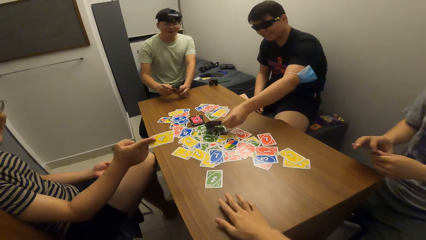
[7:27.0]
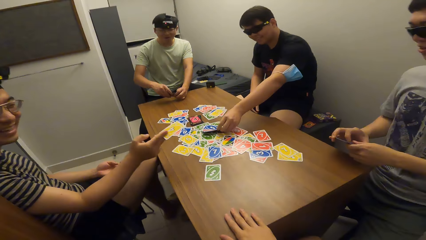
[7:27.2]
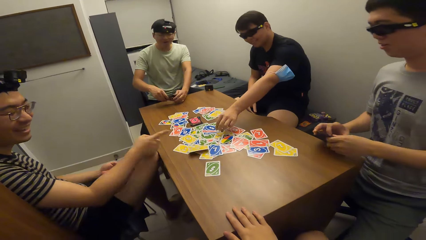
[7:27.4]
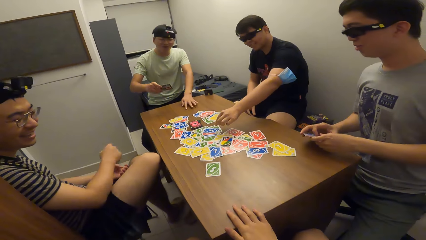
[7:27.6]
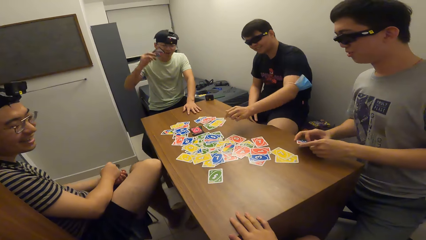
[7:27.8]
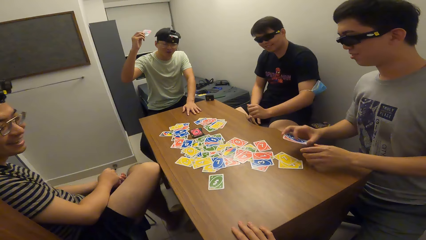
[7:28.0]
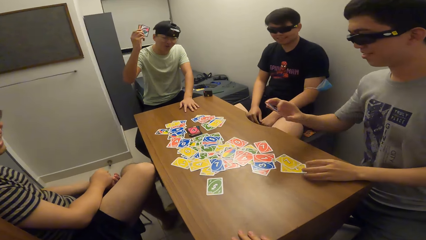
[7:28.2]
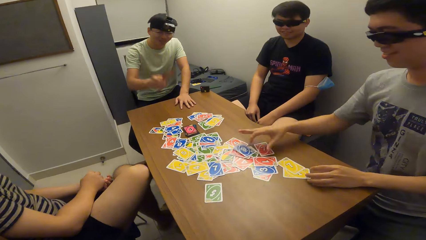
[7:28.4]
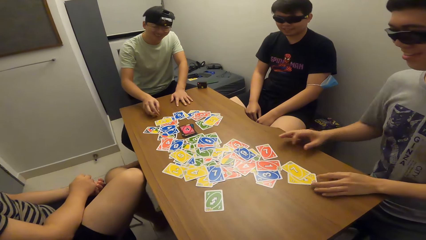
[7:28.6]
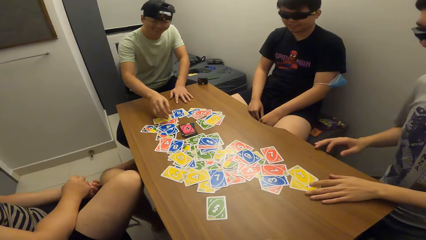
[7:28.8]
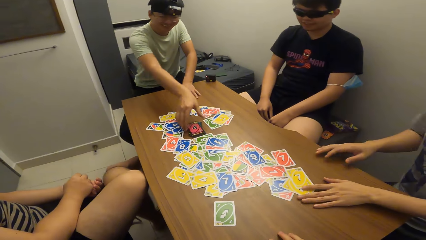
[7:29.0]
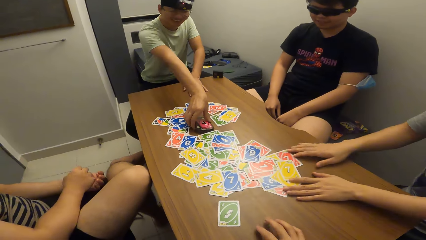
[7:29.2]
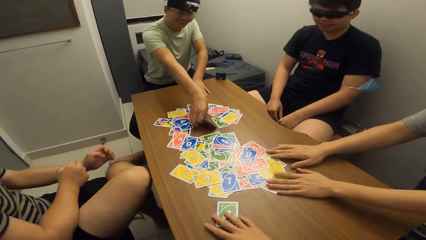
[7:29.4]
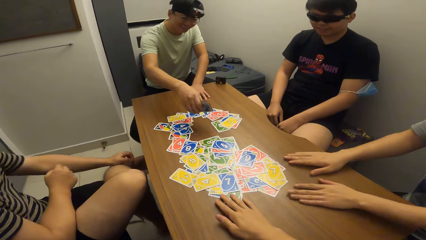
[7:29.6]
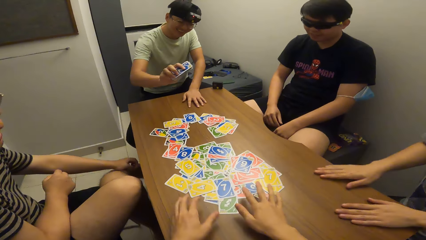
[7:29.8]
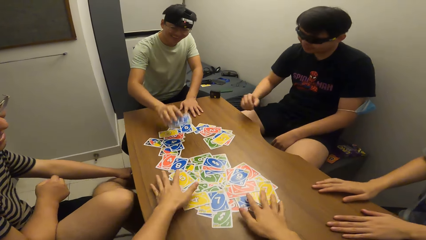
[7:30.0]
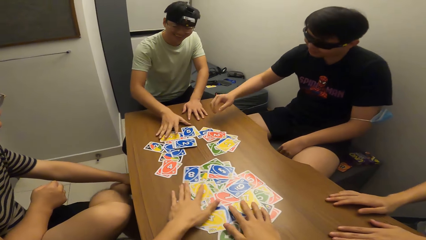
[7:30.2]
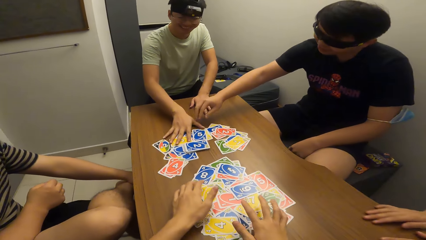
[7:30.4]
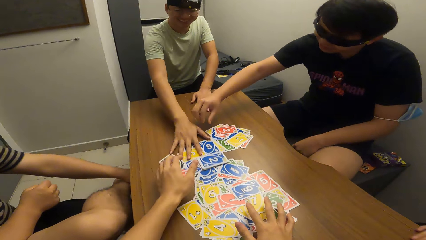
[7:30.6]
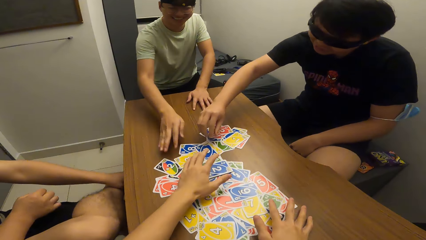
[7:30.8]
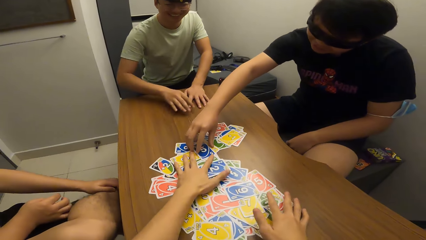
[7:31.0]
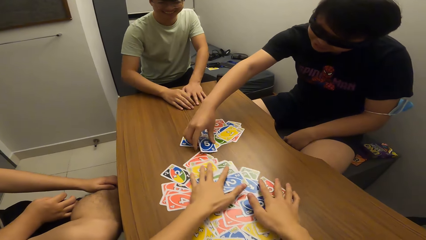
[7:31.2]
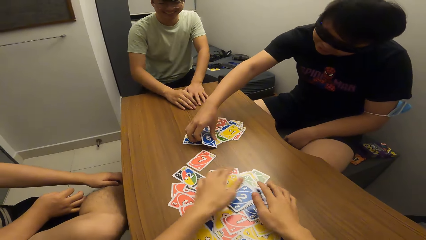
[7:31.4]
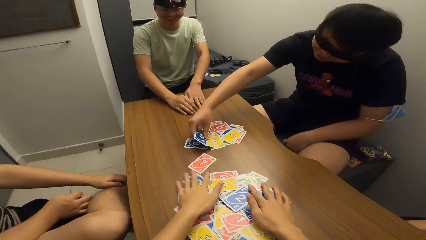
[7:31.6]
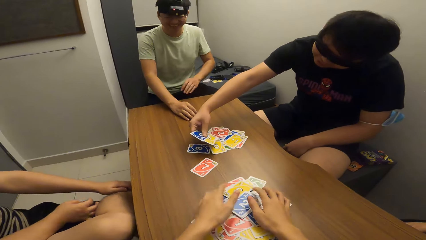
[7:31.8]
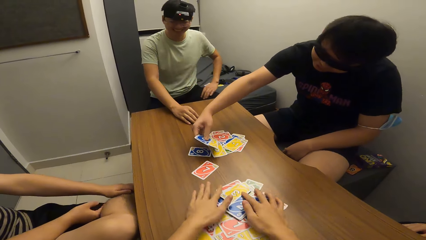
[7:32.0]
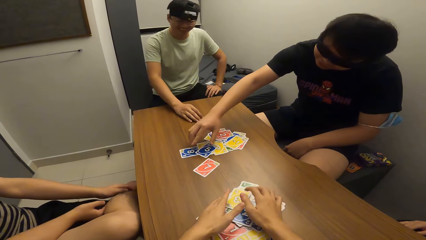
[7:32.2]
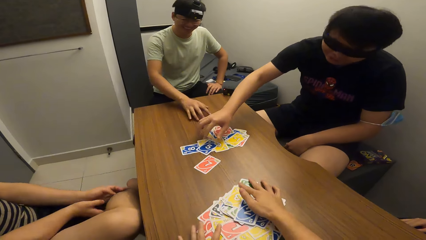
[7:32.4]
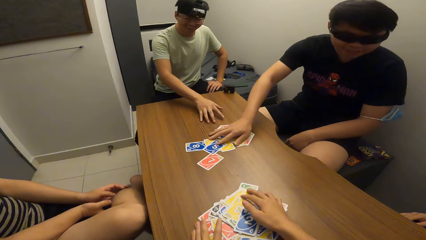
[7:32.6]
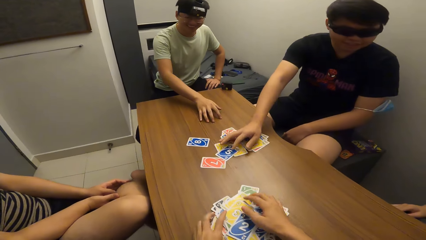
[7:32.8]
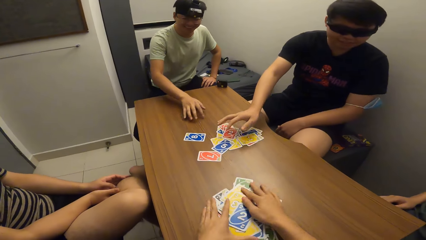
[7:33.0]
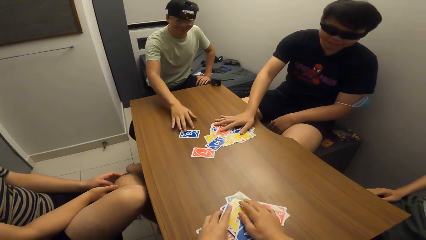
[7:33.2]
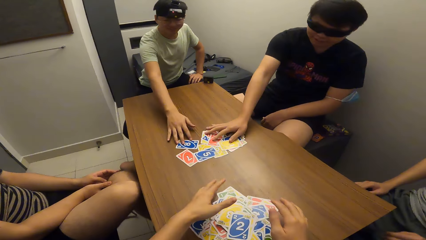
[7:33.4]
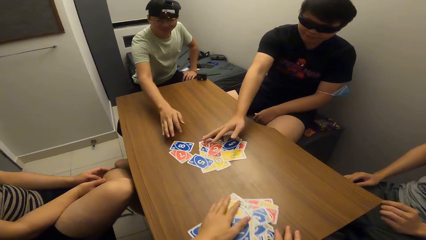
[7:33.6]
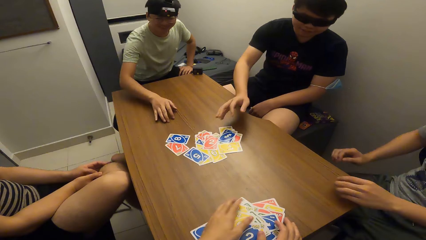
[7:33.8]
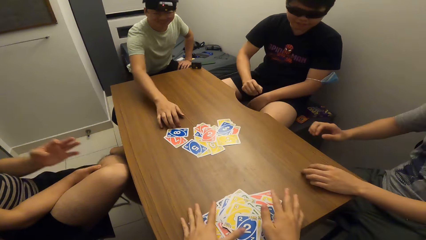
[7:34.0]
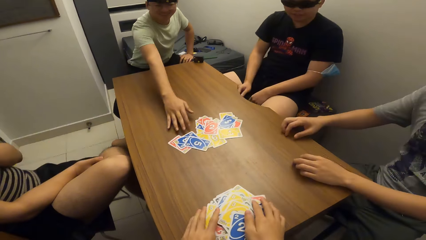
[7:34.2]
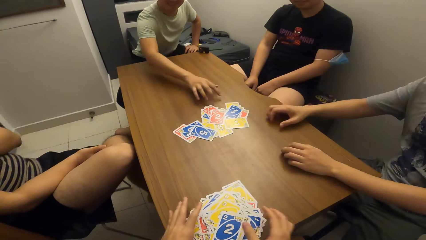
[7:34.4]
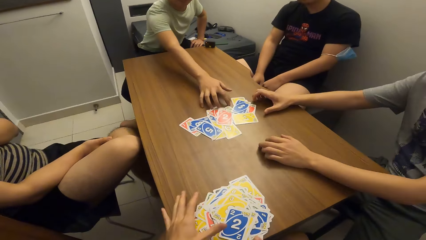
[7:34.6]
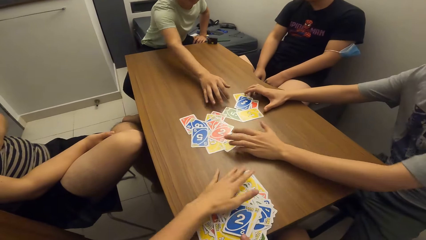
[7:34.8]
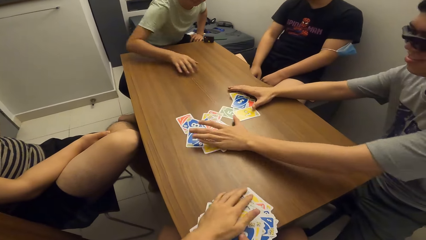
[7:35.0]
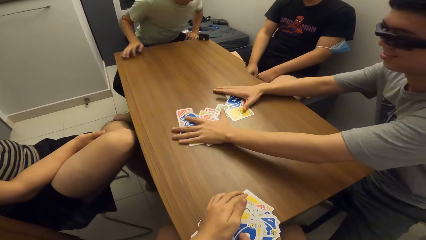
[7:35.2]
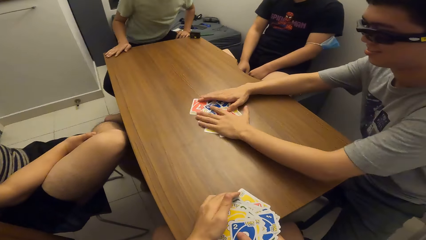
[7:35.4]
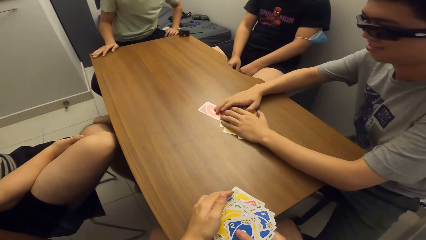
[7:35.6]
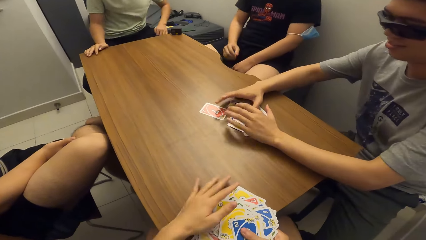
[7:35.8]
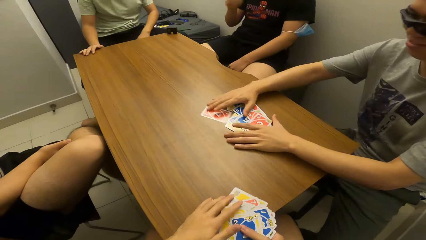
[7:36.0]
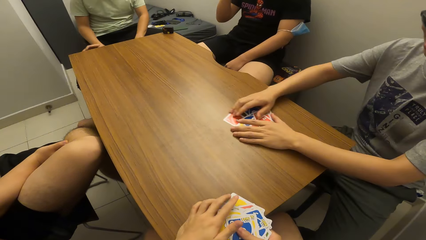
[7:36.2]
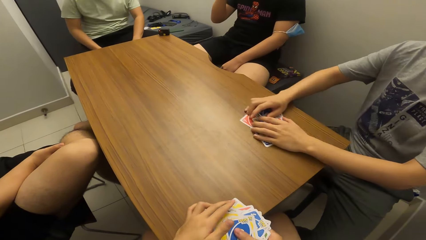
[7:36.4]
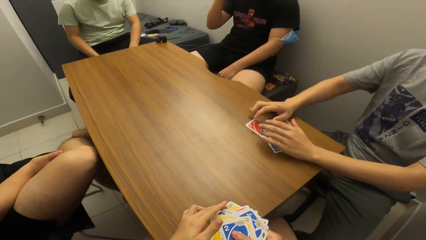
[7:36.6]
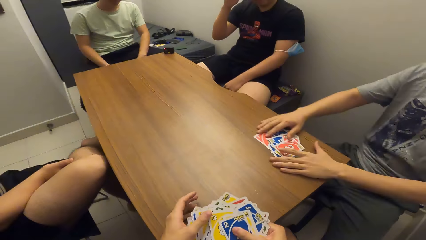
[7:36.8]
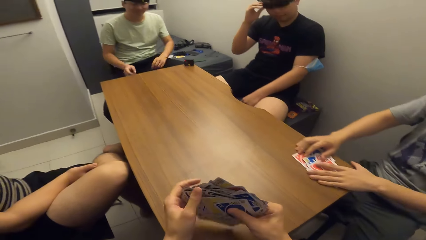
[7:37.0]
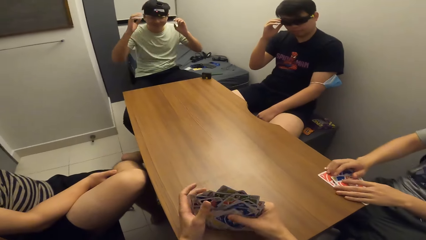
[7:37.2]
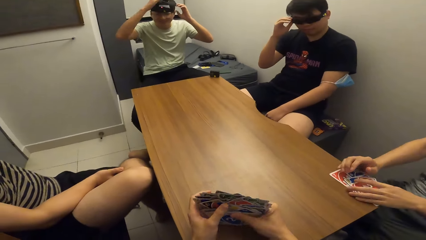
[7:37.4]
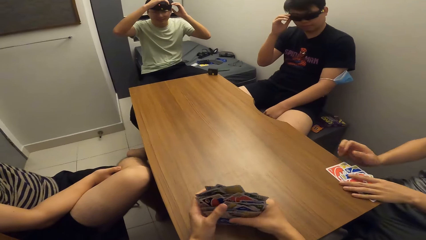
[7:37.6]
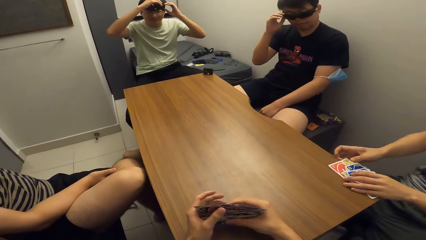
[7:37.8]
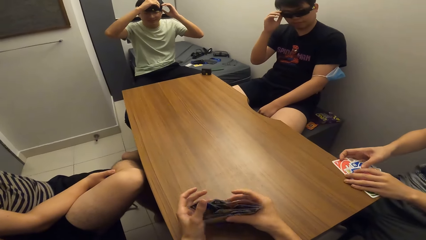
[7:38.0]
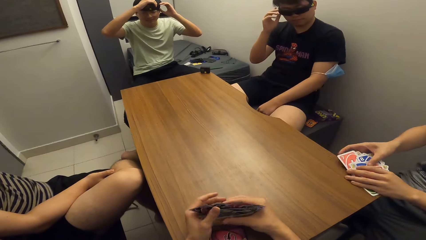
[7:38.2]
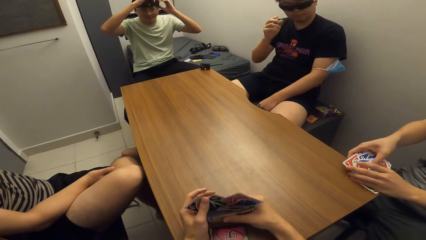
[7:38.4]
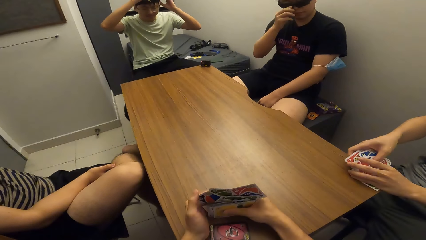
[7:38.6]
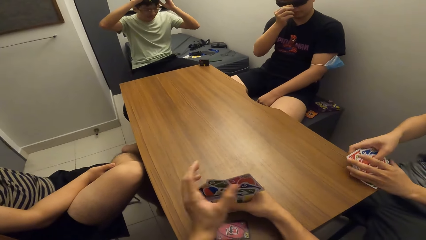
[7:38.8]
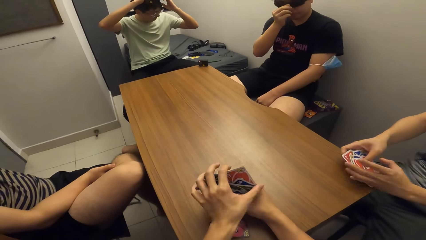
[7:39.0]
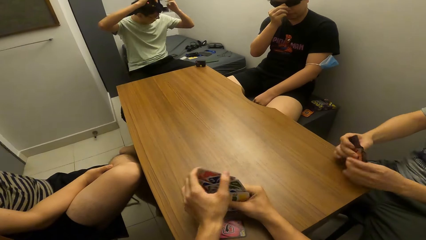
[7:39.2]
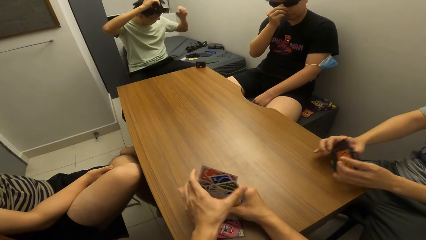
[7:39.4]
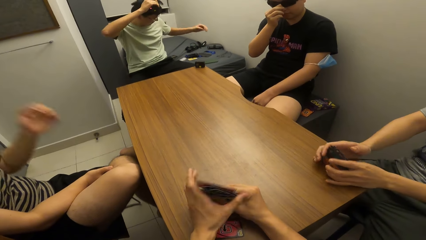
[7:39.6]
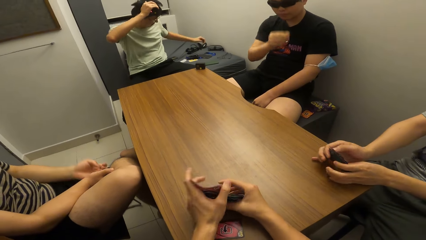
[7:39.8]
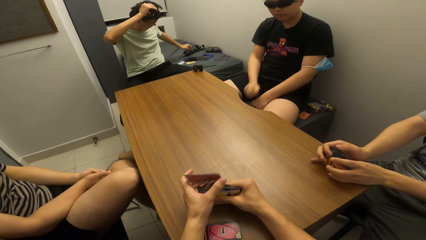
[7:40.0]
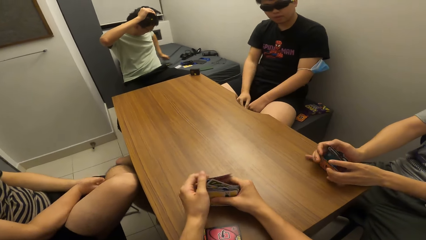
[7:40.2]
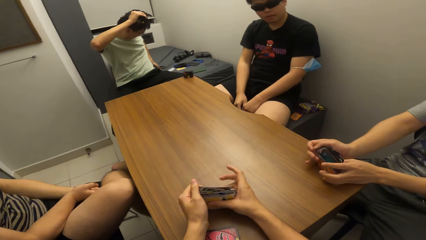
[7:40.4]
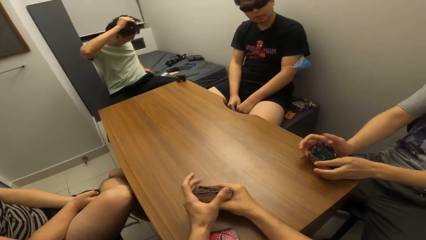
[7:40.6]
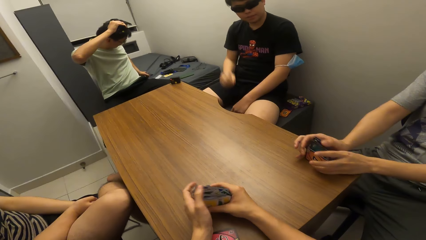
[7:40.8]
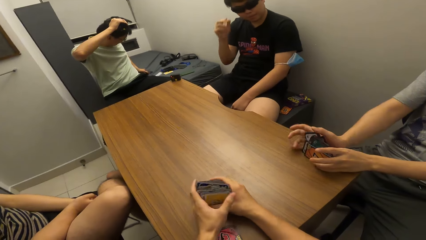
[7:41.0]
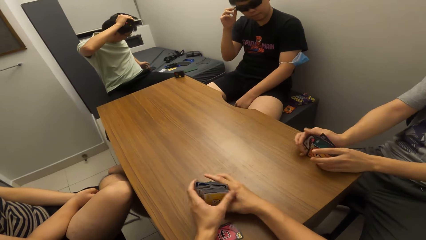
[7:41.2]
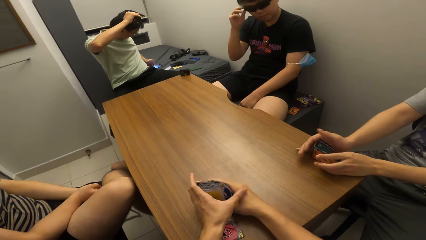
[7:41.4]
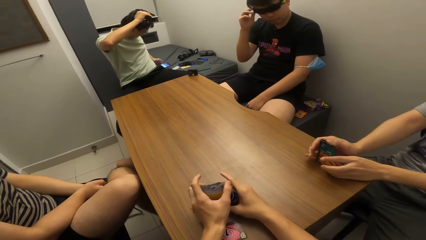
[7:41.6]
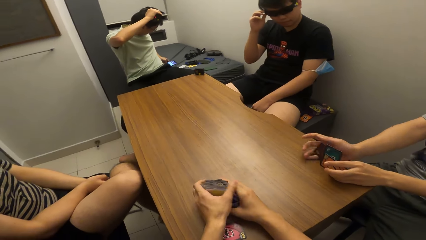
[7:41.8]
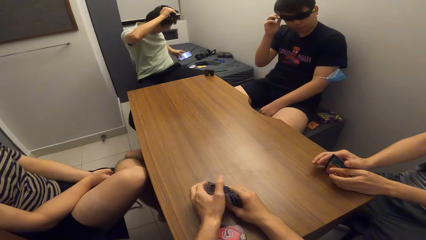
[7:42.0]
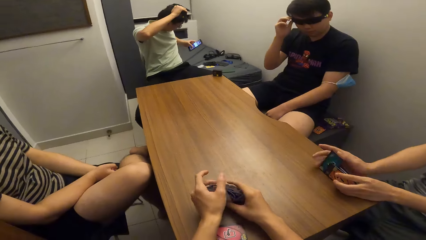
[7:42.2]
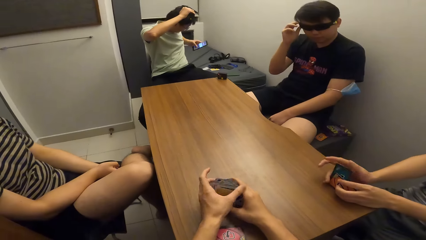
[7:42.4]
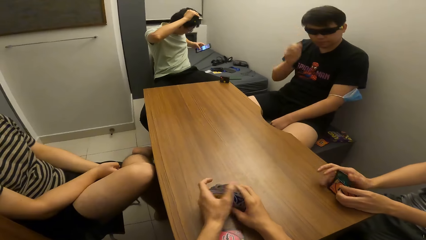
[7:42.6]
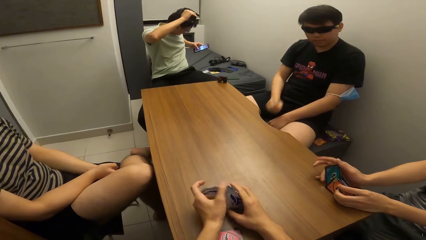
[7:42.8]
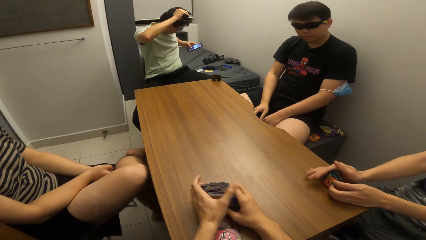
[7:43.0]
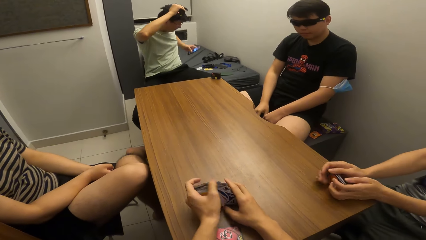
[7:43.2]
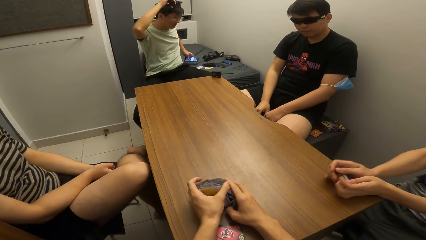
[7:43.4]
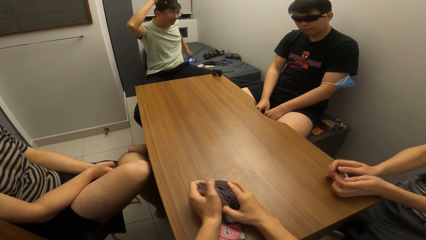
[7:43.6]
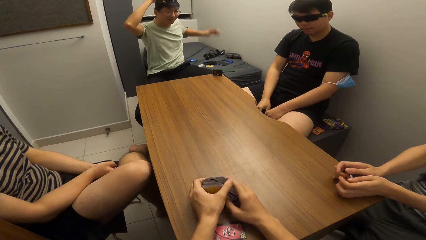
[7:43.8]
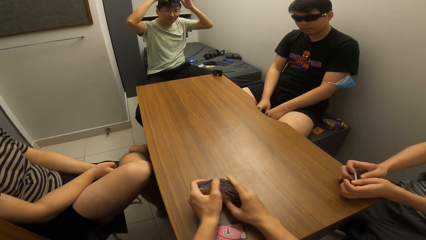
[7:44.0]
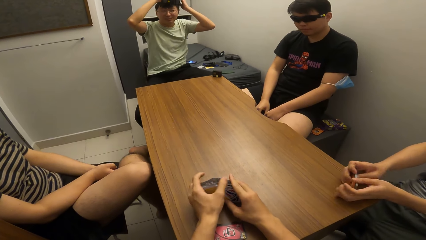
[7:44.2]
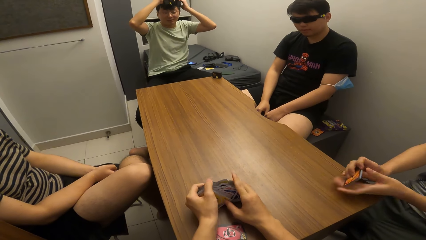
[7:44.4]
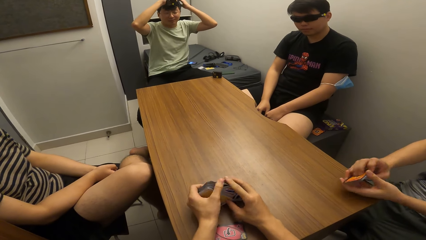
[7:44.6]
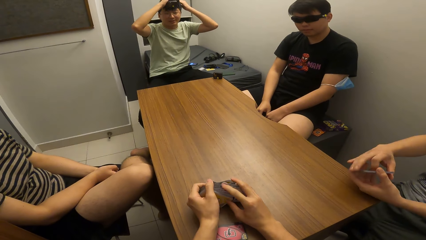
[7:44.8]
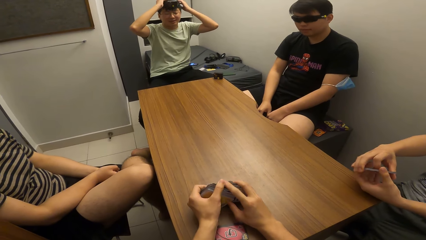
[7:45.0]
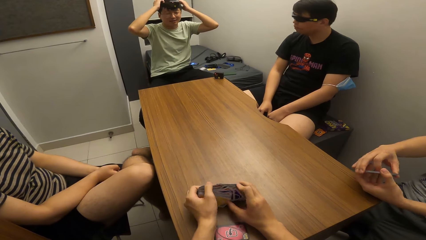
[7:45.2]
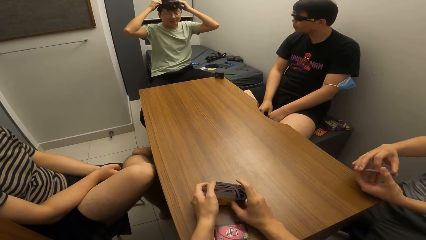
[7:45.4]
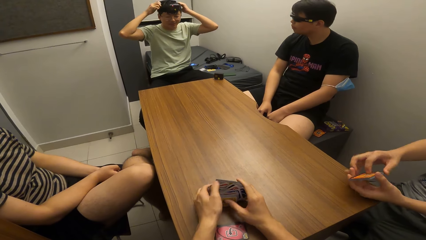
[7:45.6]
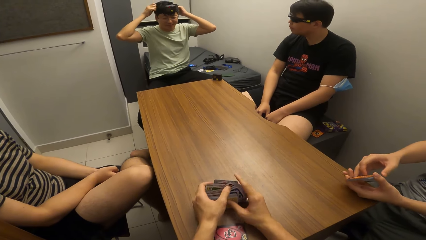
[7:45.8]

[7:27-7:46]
A man drops the playing card on the table with his right hand. Another man drops the playing card on the table with his right hand. A third man drops the playing cards on the table with his right hand. A fourth man drops the playing cards on the table with his right hand. The fourth man picks up the card deck from the table with his right hand. The third man adjusts the playing cards on the table with both hands. The fourth man turns cards on the table, adjusts the playing cards on the table with his right hand, and drops the card deck on the table with his right hand. The camera wearer adjusts the playing cards on the table with both hands. They collect cards. The second man picks up the playing card on the table with his right hand. He pushes cards on the table and adjusts the playing cards on the table with his right hand. The fourth man pushes cards on the table. The third man adjusts the playing cards on the table with both hands and collects cards. The camera wearer arranges the playing cards together on the table with both hands. The third man arranges the playing cards together on the table with both hands. The fourth man presses his phone with his left hand.
